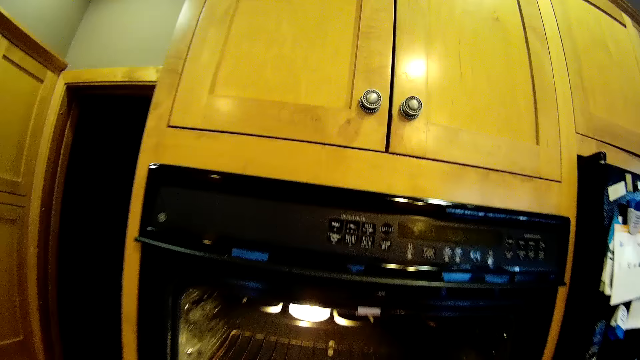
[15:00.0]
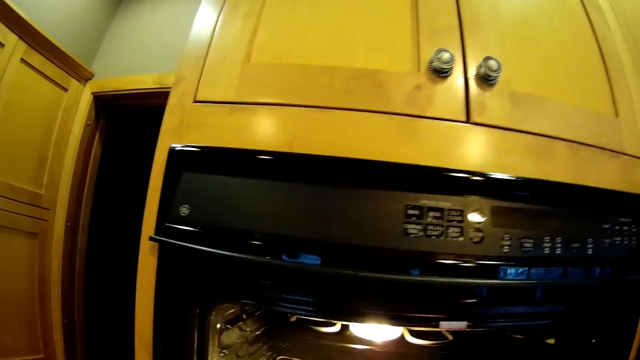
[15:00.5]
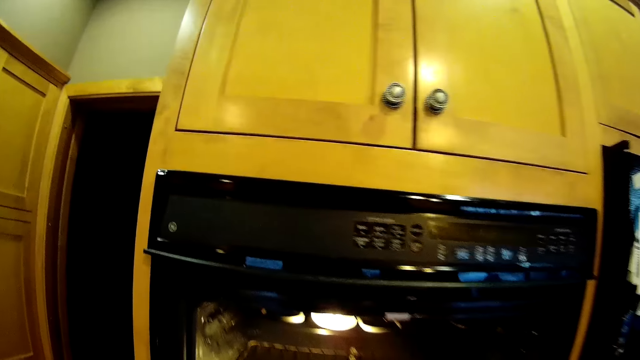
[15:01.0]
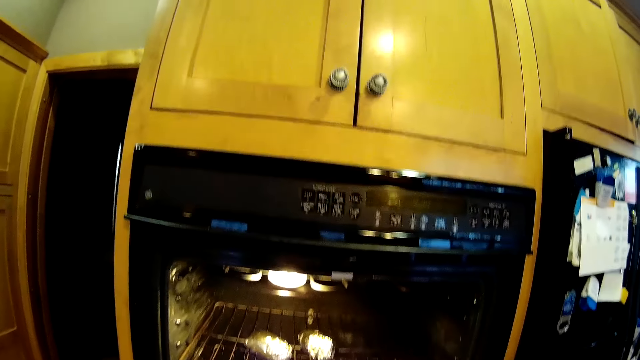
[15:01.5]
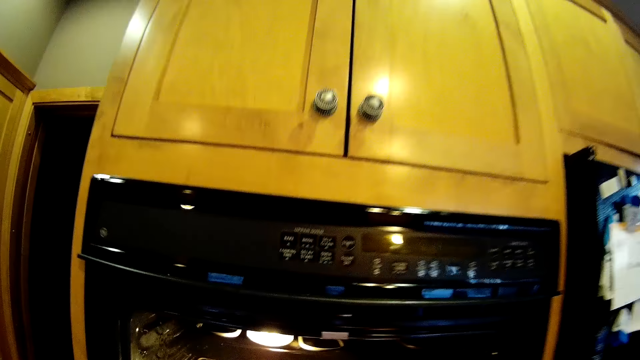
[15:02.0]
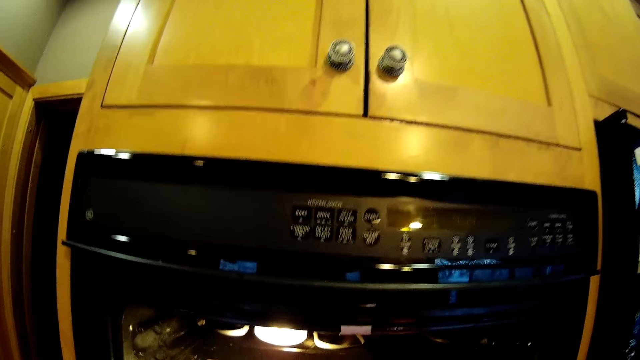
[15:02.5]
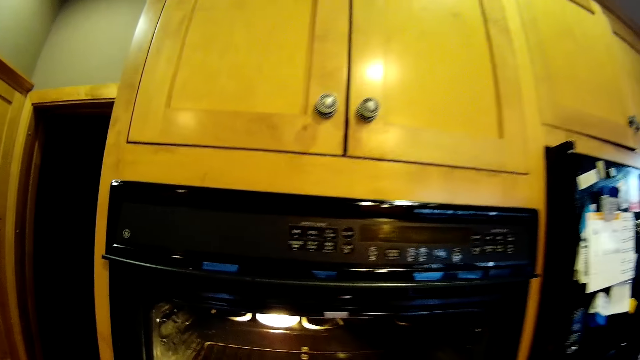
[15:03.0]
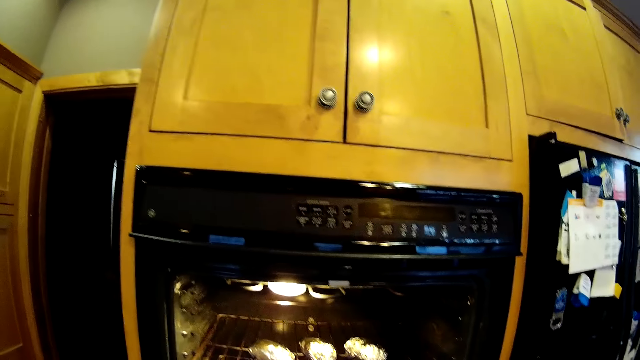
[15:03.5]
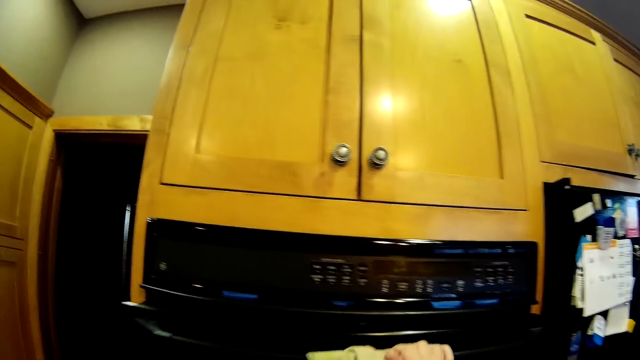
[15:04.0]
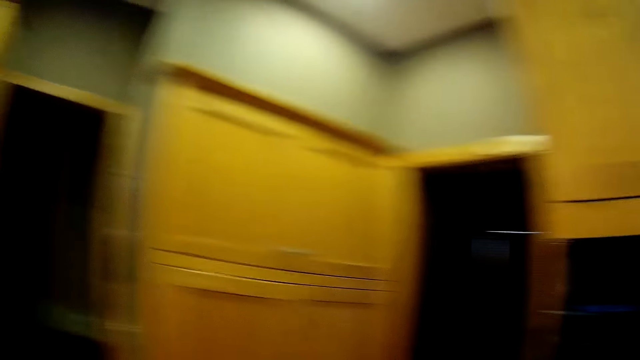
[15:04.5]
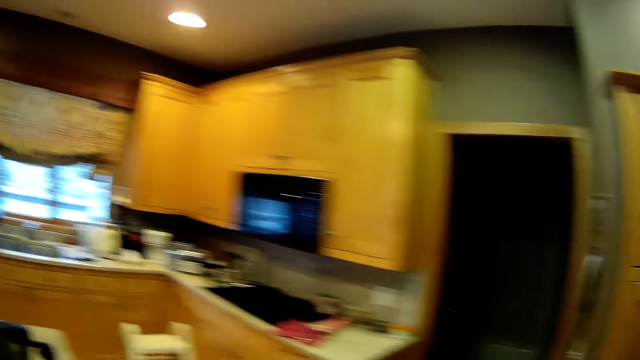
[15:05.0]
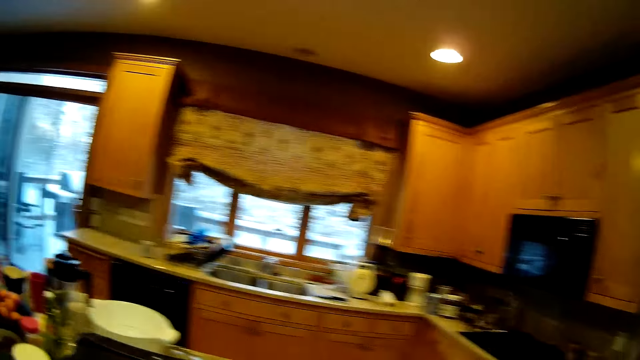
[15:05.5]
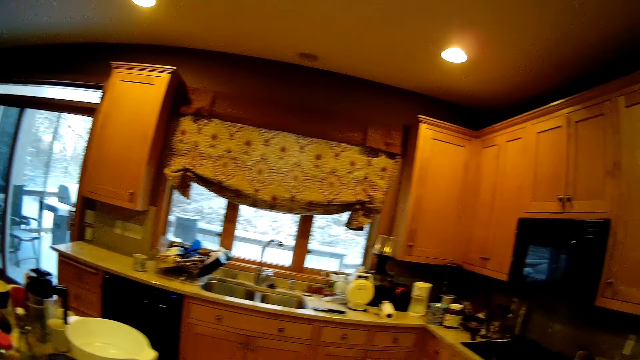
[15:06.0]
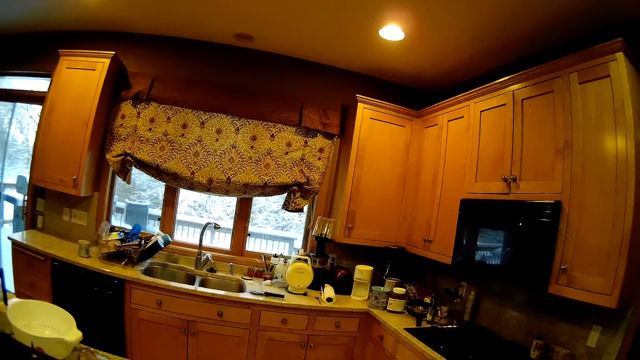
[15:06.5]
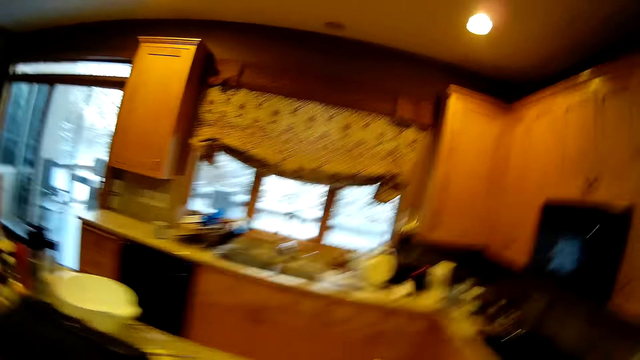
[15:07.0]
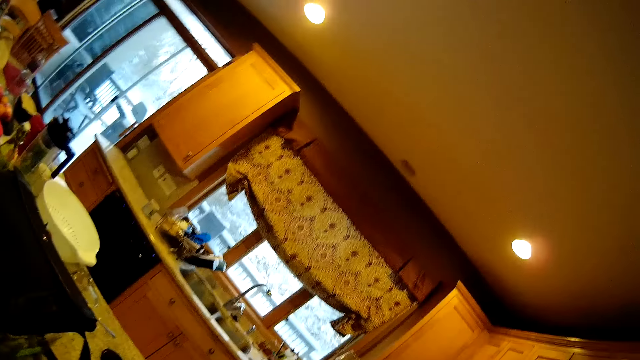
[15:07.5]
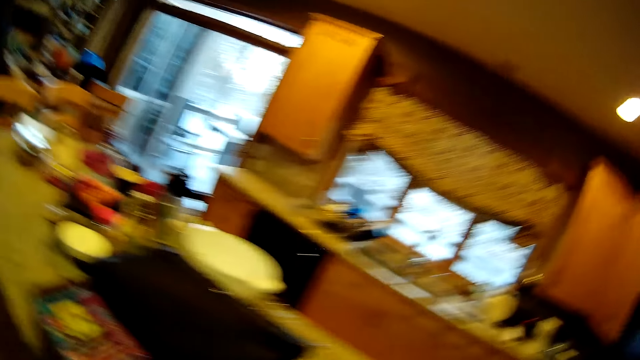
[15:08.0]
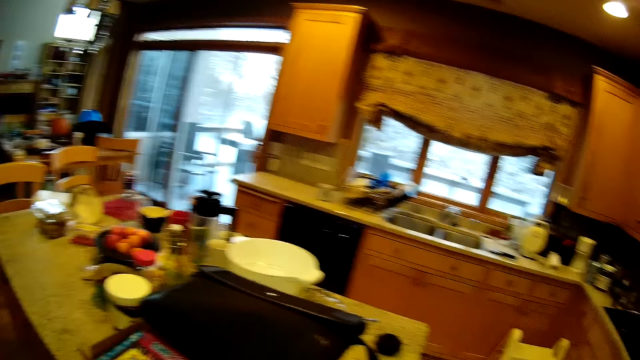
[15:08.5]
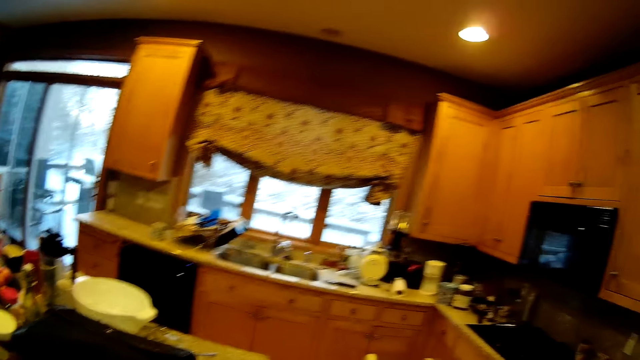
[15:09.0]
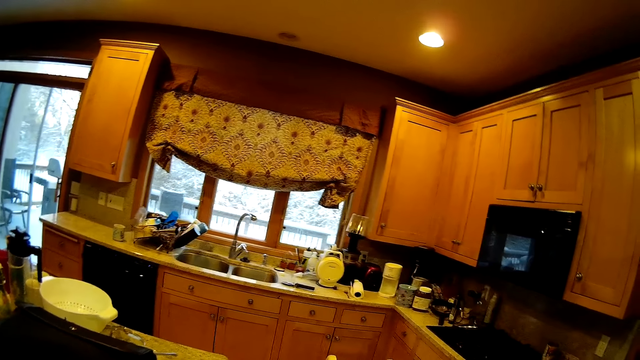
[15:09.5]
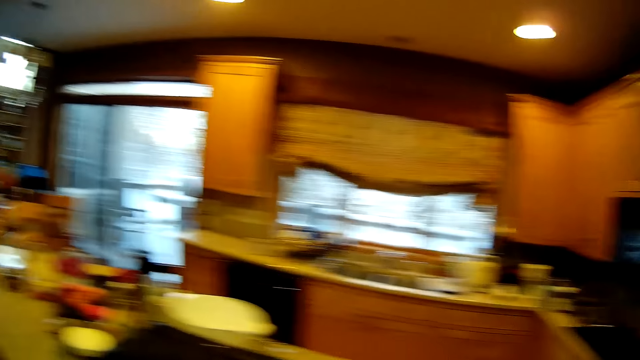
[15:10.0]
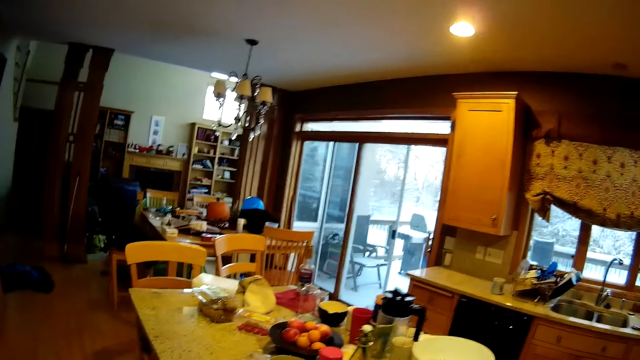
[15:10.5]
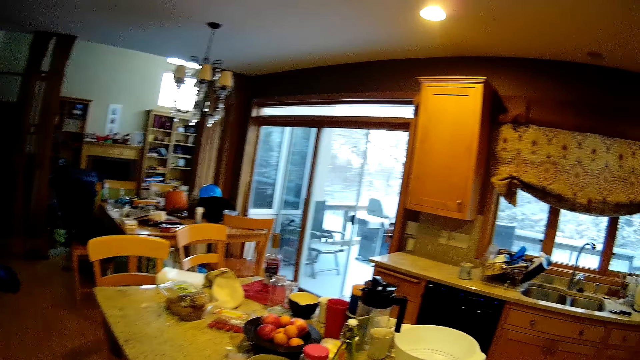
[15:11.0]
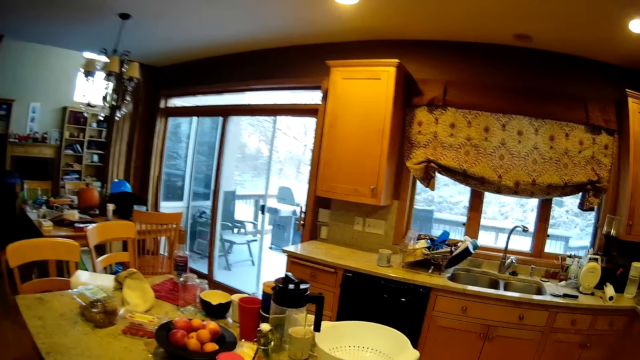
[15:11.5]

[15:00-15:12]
The camera wearer puts the potatoes in the oven. They close the oven. They walk in the kitchen.

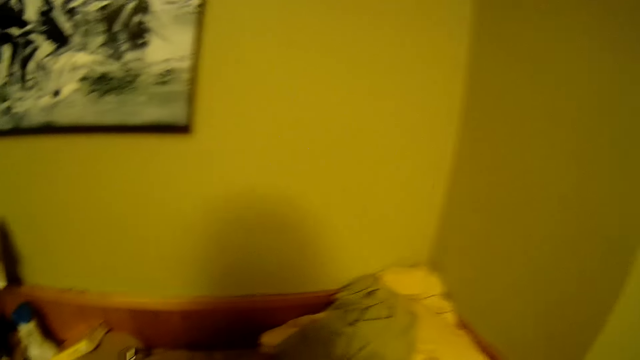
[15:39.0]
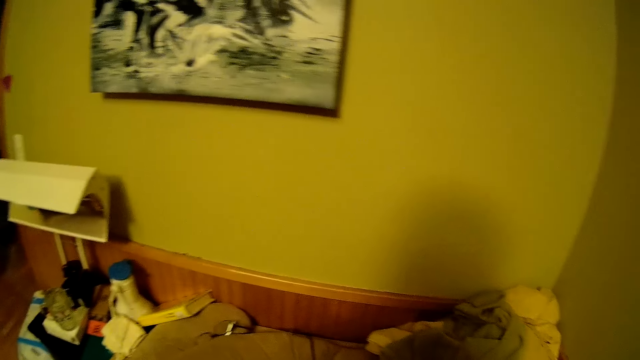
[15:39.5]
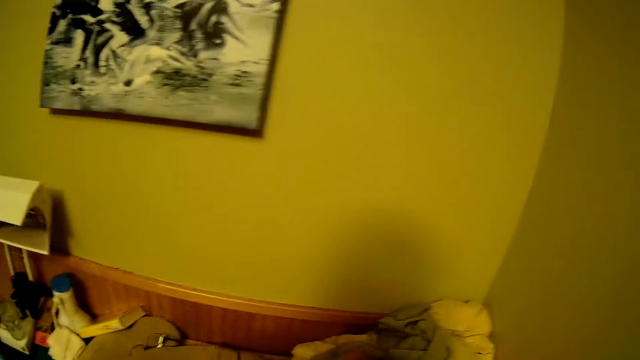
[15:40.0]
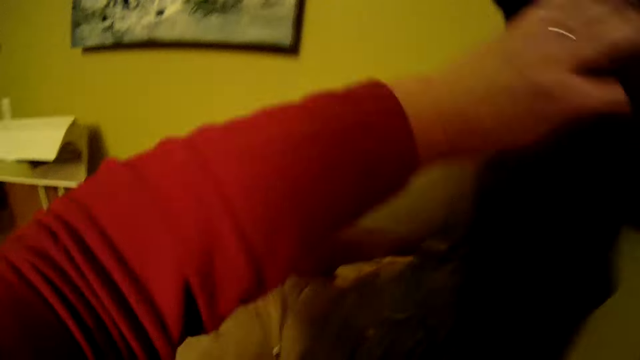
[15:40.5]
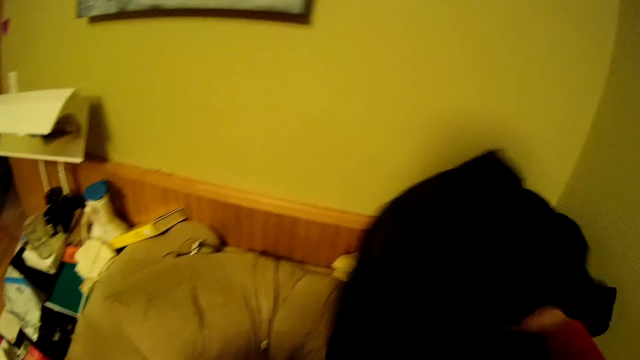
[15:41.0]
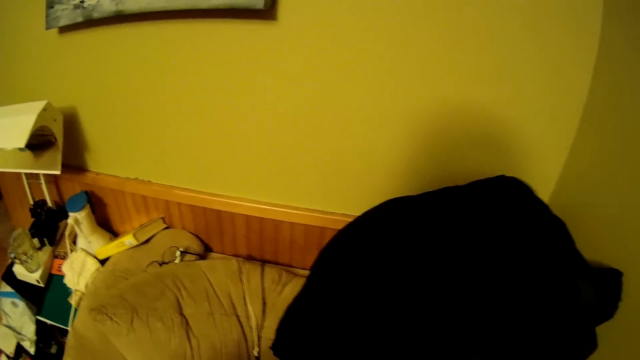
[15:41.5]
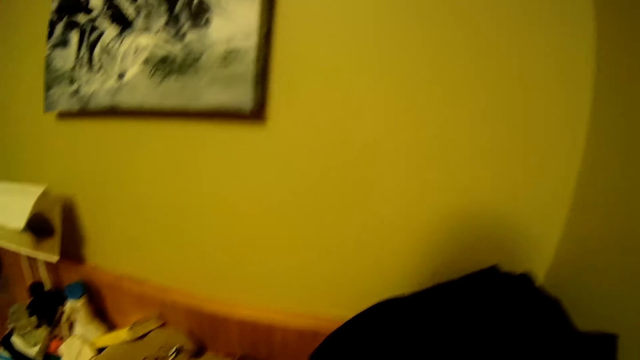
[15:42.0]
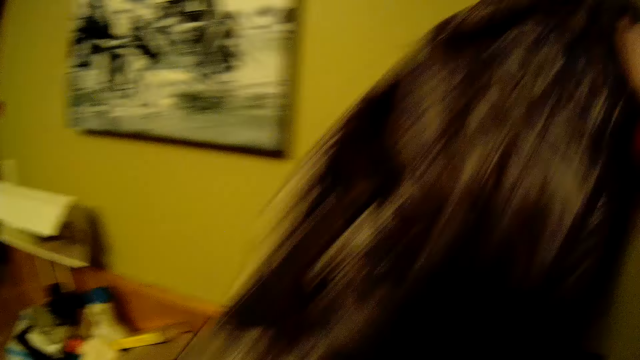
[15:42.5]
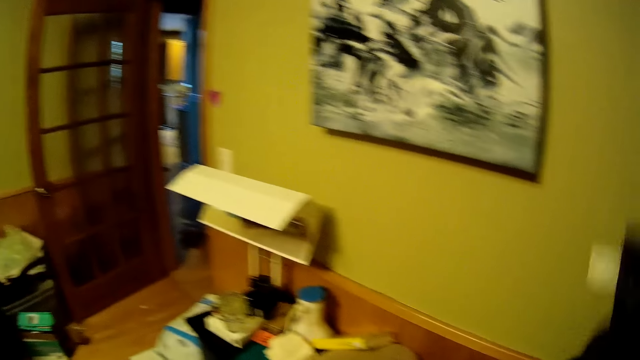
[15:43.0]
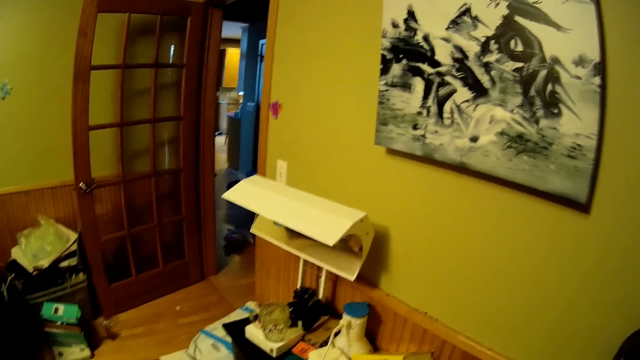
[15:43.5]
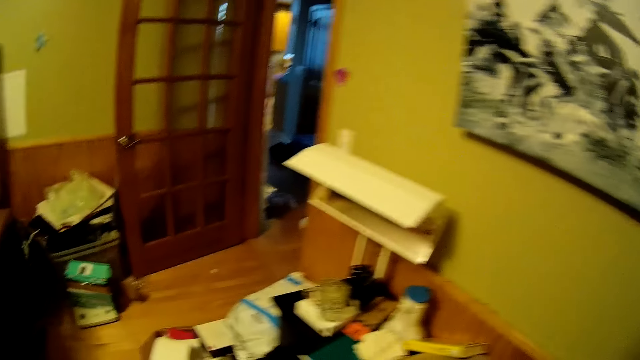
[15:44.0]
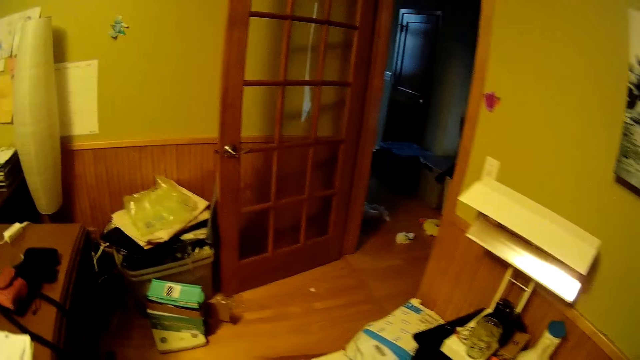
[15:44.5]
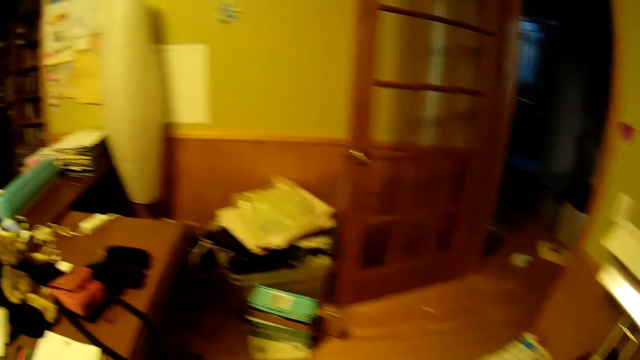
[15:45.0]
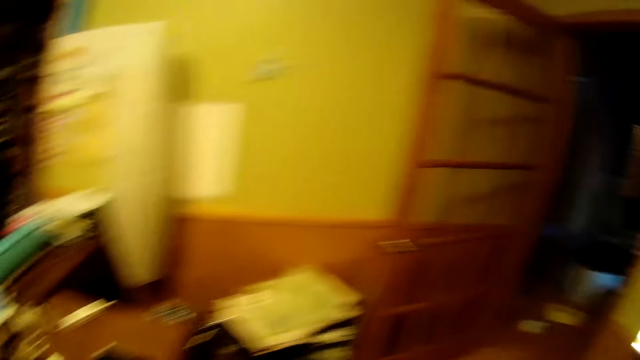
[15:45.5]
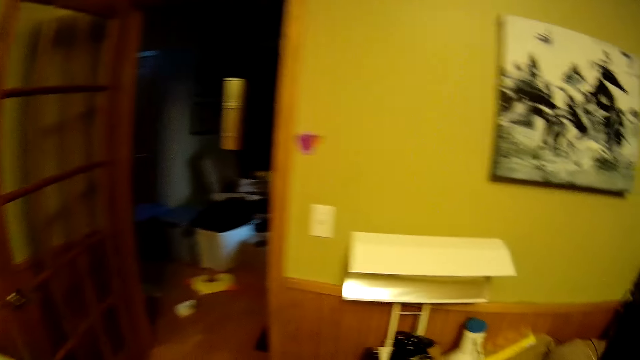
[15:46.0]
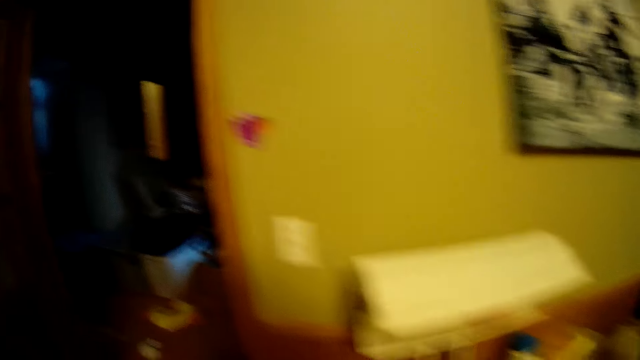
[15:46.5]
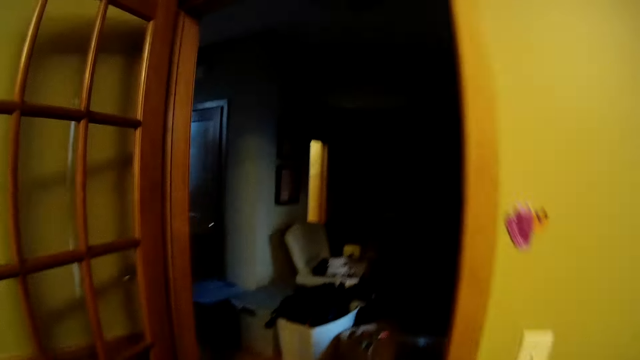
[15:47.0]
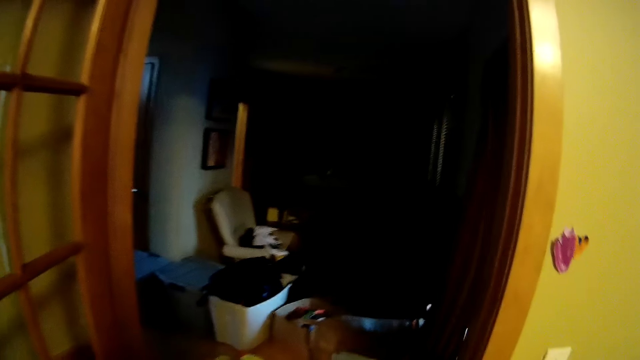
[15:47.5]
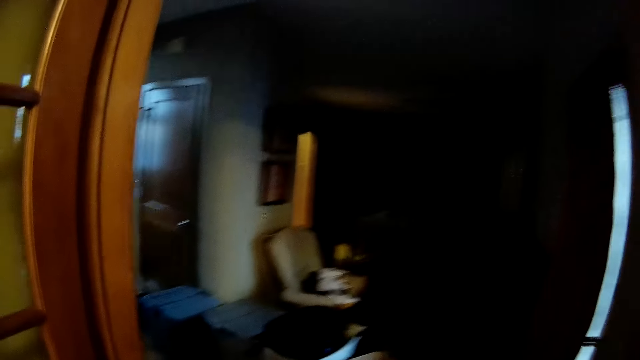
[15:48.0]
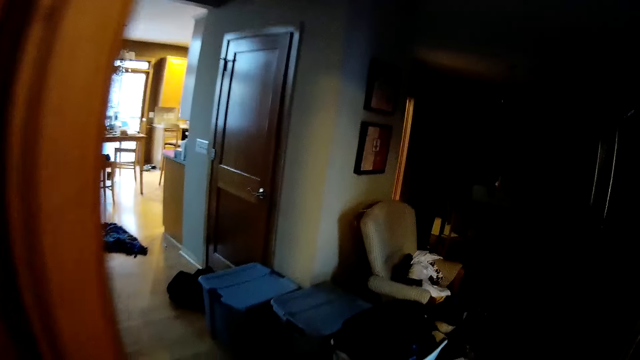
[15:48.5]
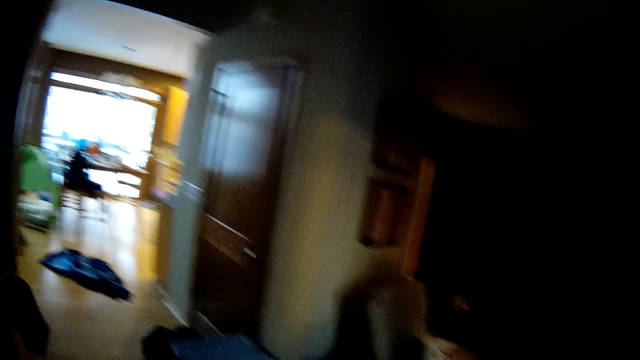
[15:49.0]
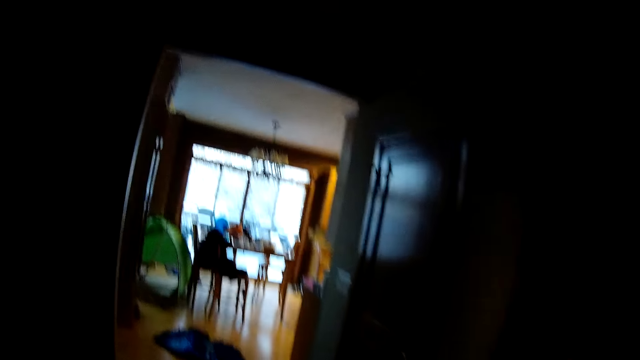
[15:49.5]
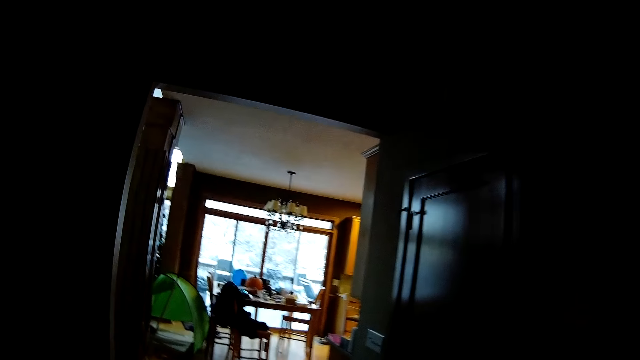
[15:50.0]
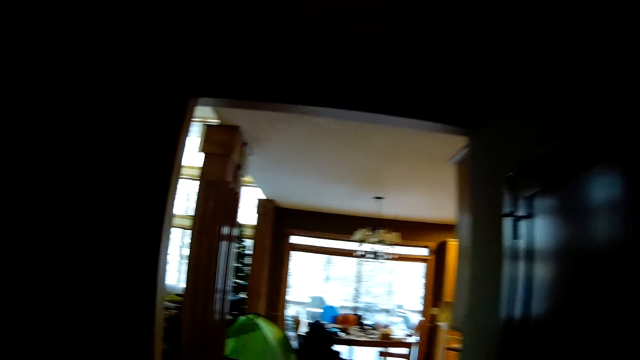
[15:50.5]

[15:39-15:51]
The camera wearer puts the cloth on the couch. They walk in the kitchen.
